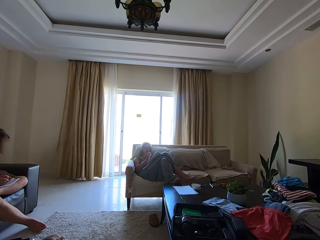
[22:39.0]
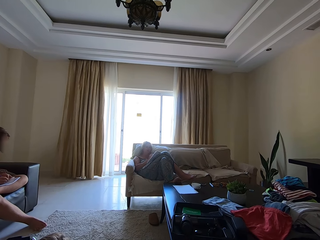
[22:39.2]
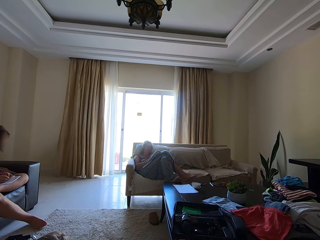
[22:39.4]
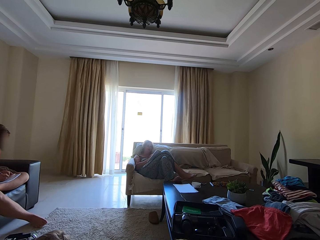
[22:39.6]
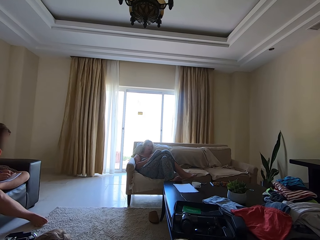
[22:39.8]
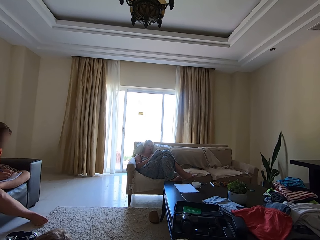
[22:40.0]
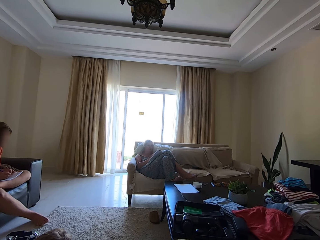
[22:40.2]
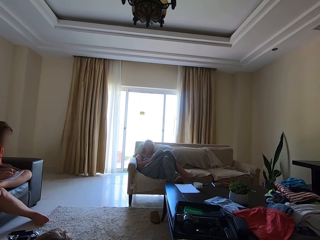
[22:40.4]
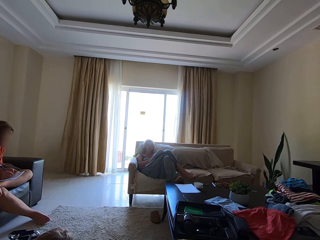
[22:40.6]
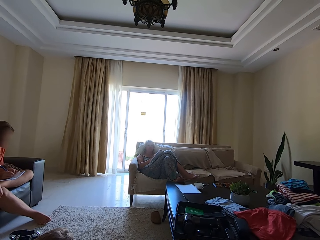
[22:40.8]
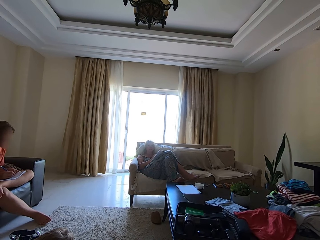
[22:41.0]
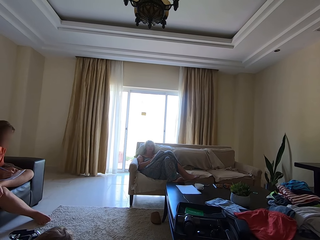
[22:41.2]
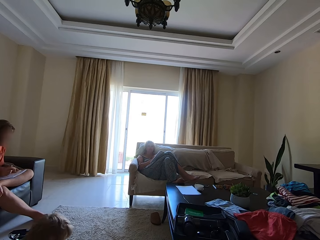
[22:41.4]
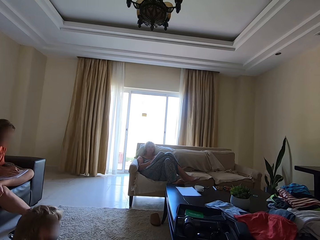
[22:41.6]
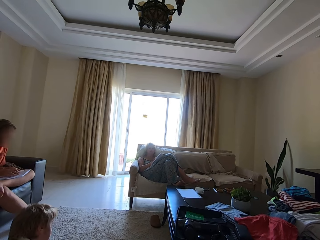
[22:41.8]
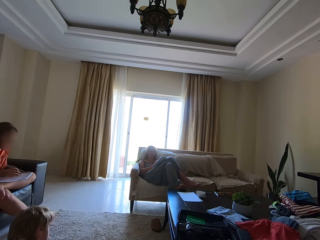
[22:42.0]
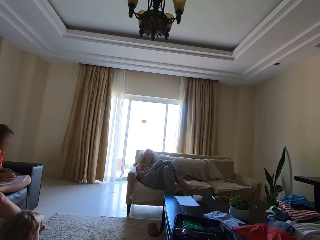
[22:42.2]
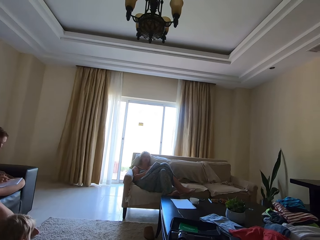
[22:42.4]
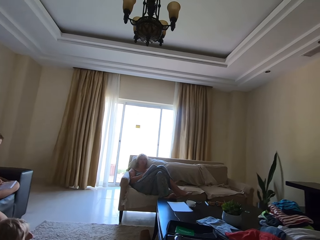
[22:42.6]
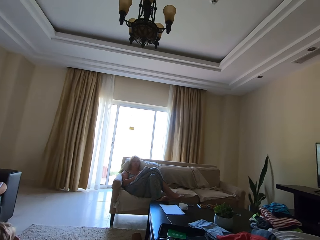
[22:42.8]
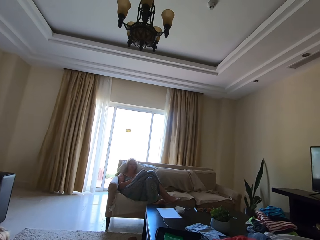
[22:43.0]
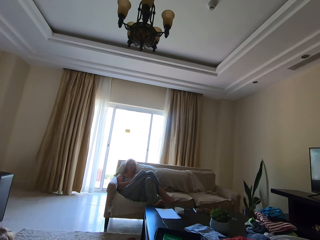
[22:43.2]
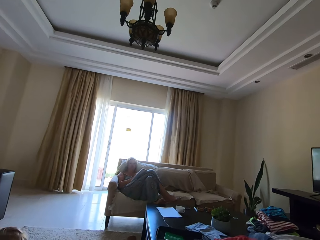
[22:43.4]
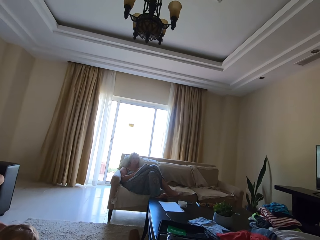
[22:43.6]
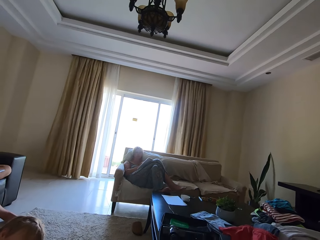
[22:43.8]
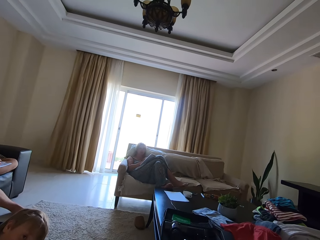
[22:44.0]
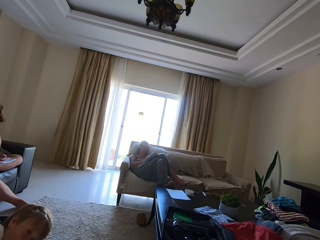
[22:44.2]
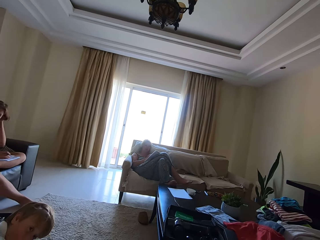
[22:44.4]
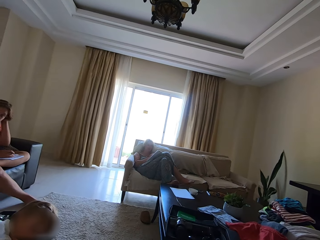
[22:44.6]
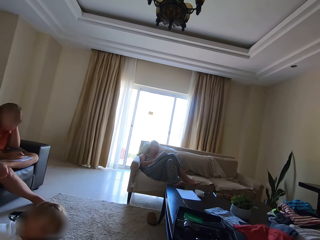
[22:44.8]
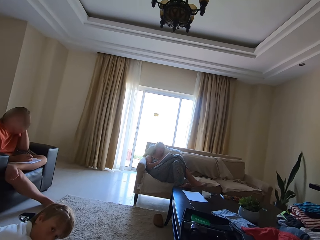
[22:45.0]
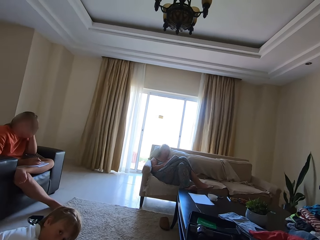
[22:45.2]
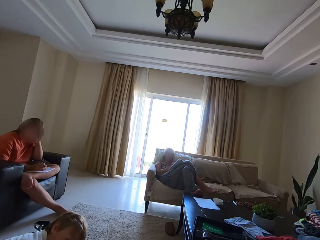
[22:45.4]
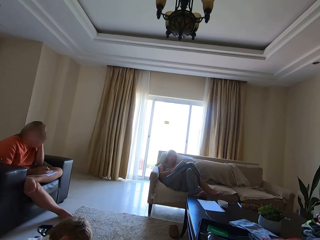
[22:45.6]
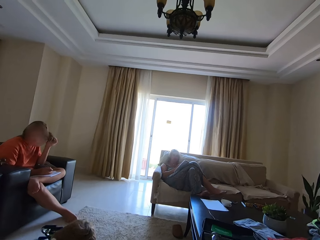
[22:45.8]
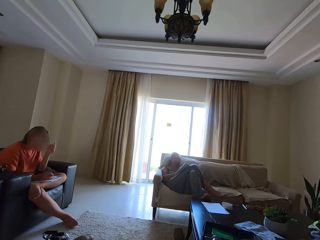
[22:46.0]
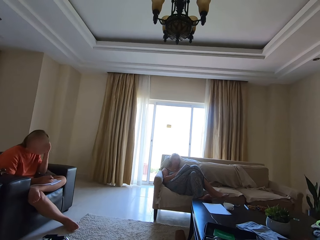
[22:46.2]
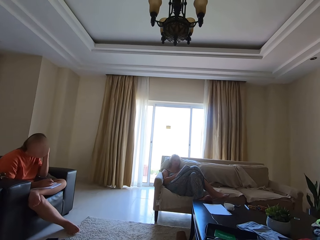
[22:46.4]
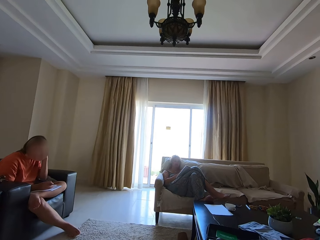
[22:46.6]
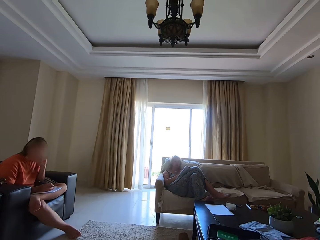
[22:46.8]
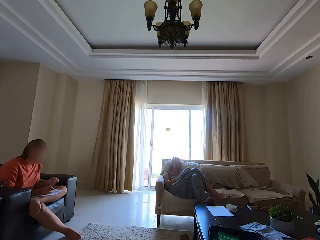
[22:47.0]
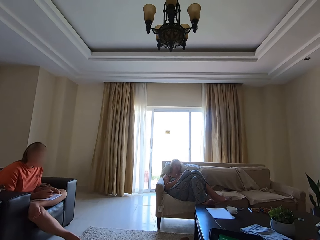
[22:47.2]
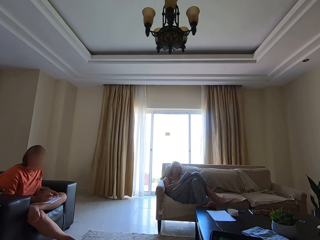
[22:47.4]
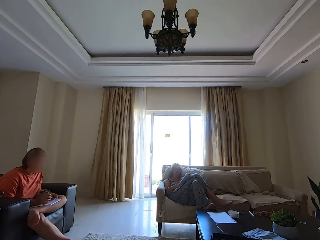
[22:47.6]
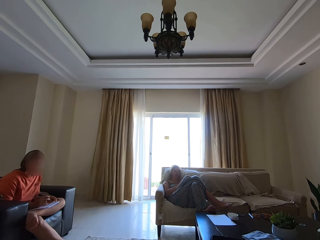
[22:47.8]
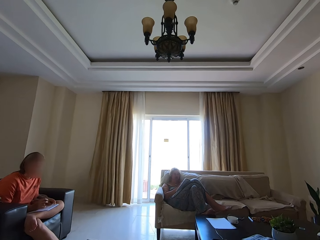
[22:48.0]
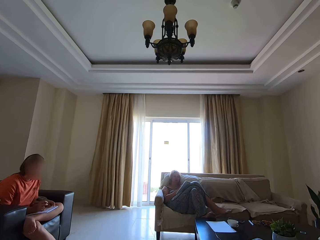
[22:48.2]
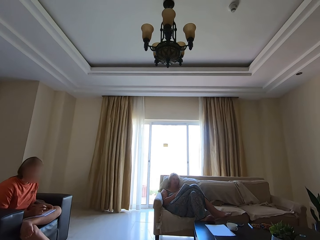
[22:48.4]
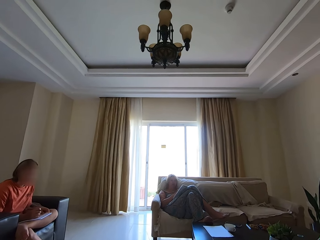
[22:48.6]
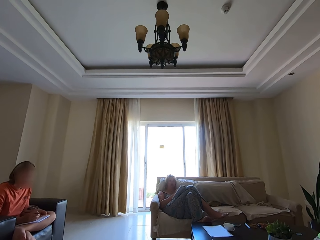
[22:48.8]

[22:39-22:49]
The camera wearer converses with the woman. Someone talks. A person touches the hair. The camera wearer talks.

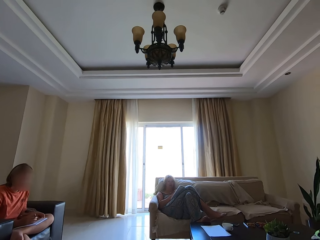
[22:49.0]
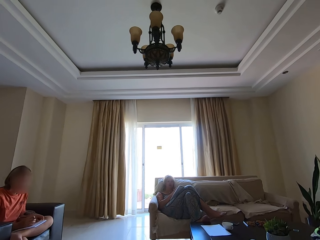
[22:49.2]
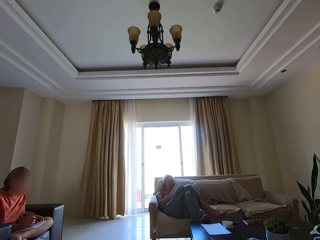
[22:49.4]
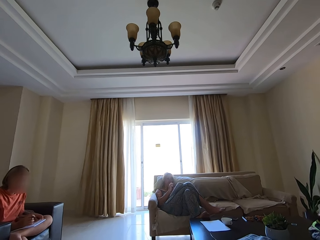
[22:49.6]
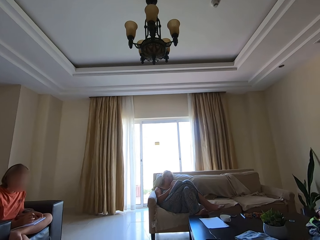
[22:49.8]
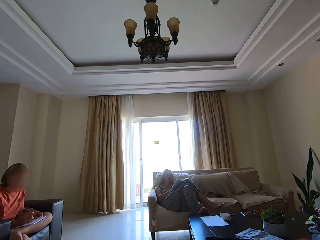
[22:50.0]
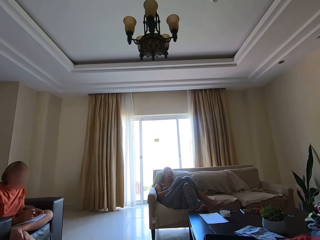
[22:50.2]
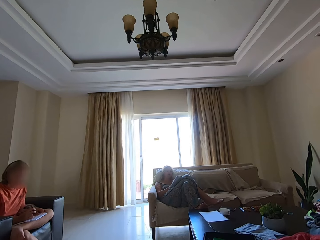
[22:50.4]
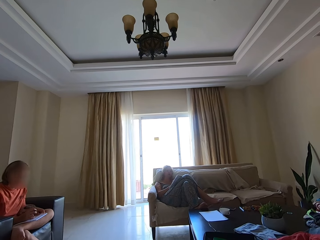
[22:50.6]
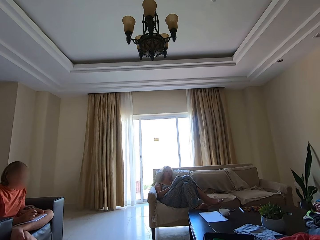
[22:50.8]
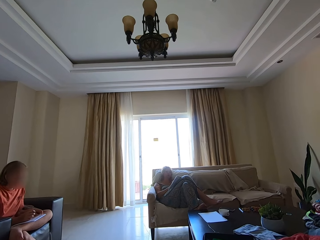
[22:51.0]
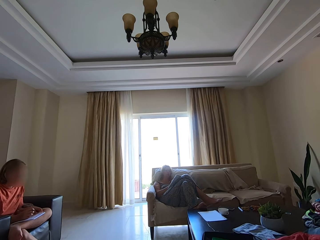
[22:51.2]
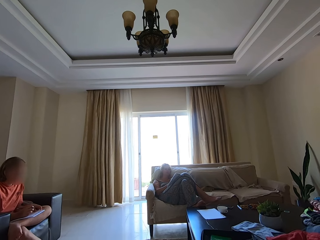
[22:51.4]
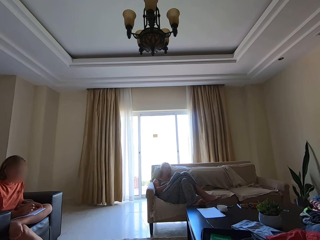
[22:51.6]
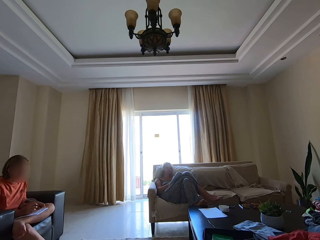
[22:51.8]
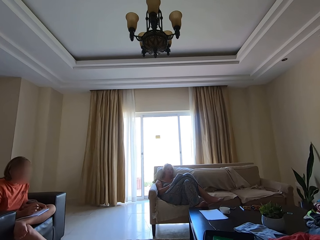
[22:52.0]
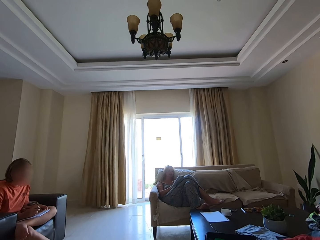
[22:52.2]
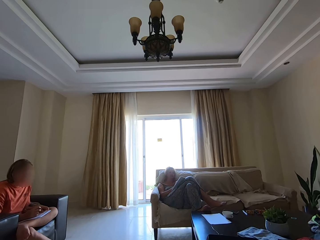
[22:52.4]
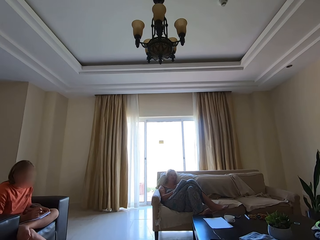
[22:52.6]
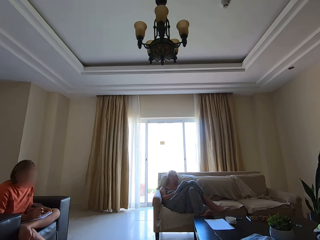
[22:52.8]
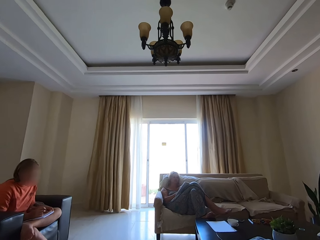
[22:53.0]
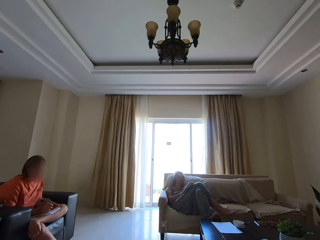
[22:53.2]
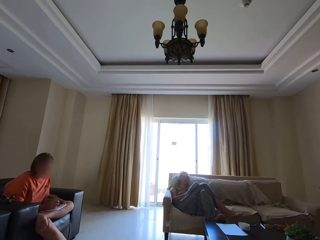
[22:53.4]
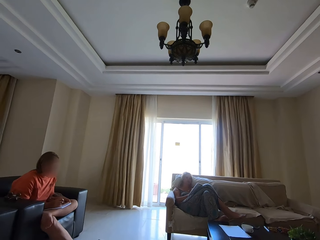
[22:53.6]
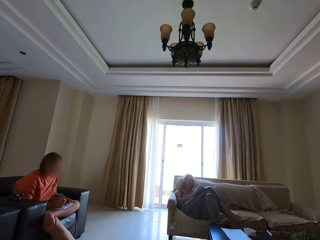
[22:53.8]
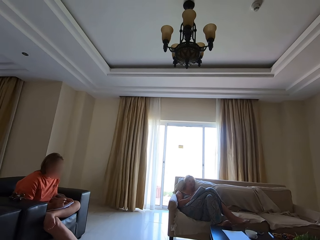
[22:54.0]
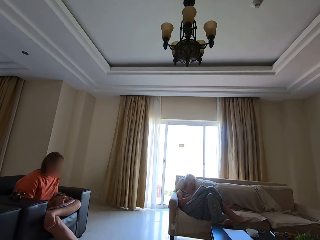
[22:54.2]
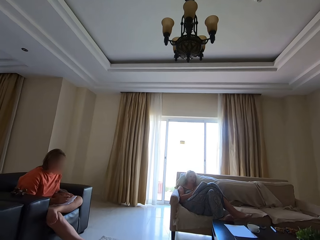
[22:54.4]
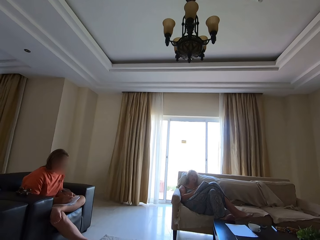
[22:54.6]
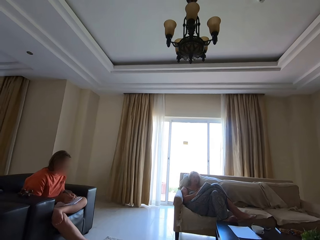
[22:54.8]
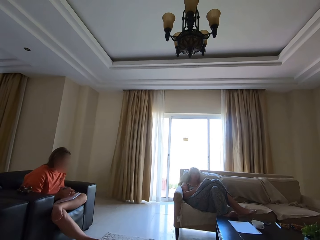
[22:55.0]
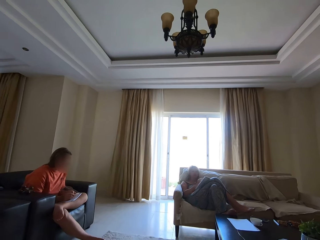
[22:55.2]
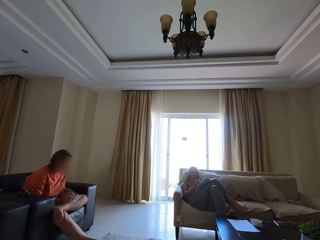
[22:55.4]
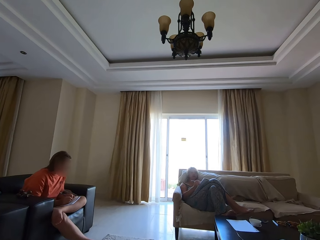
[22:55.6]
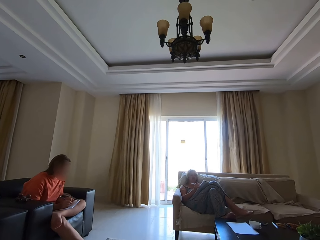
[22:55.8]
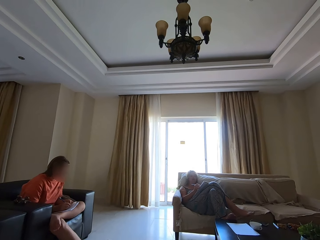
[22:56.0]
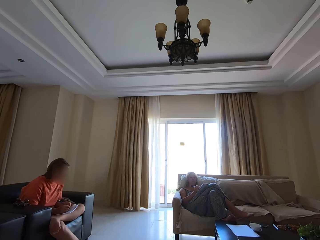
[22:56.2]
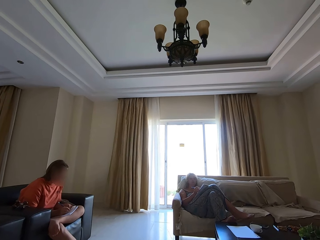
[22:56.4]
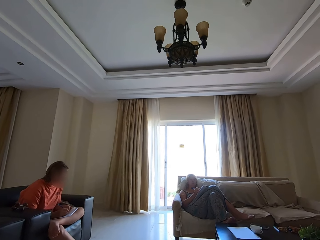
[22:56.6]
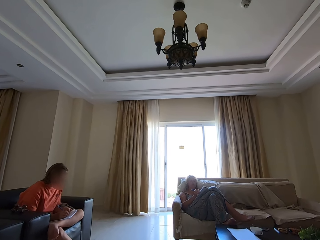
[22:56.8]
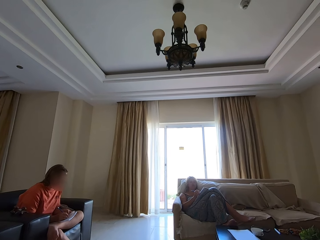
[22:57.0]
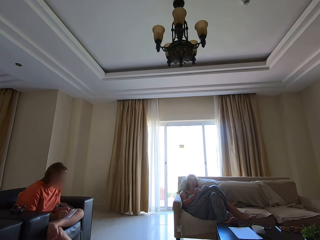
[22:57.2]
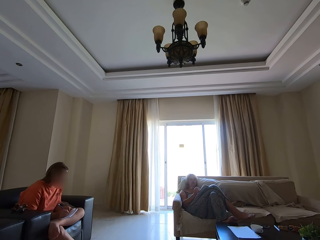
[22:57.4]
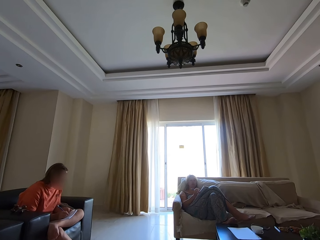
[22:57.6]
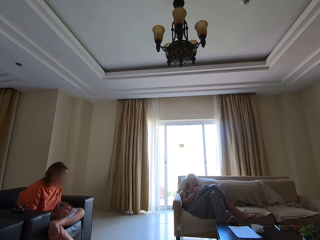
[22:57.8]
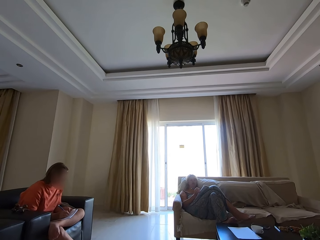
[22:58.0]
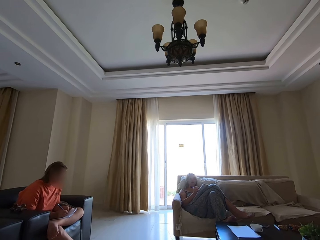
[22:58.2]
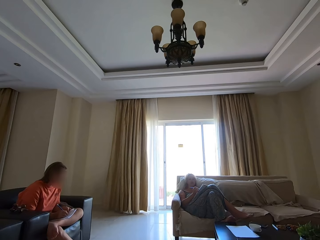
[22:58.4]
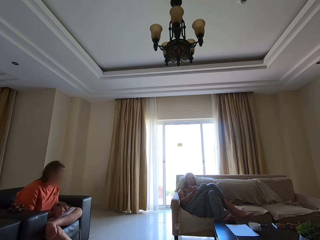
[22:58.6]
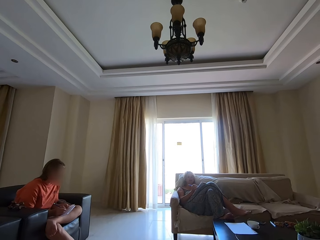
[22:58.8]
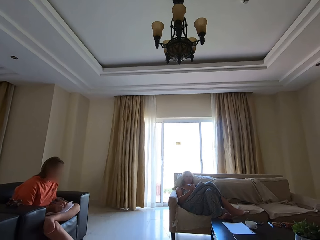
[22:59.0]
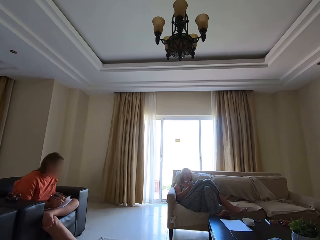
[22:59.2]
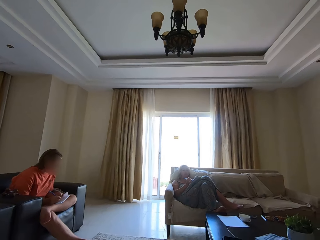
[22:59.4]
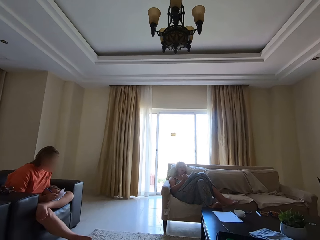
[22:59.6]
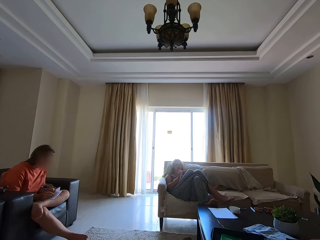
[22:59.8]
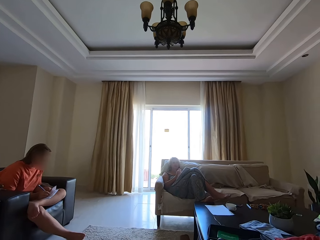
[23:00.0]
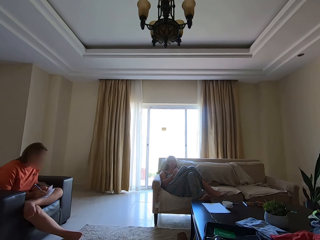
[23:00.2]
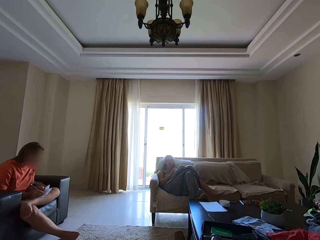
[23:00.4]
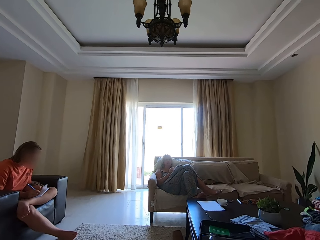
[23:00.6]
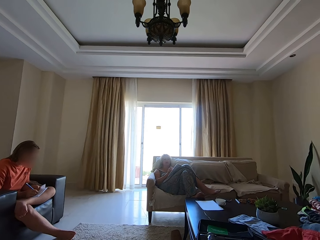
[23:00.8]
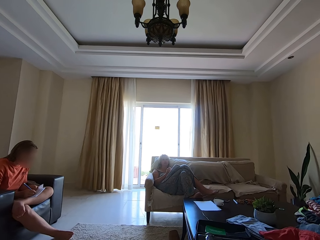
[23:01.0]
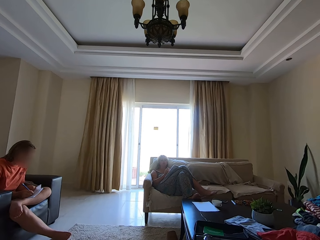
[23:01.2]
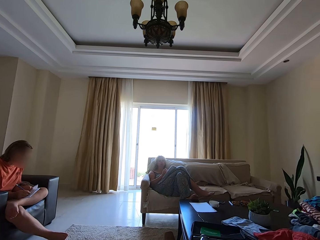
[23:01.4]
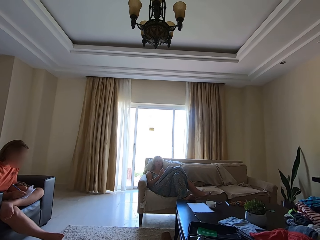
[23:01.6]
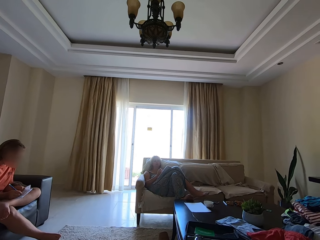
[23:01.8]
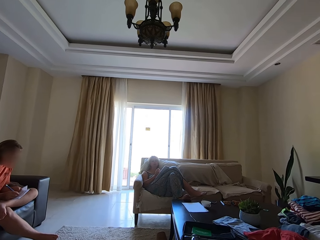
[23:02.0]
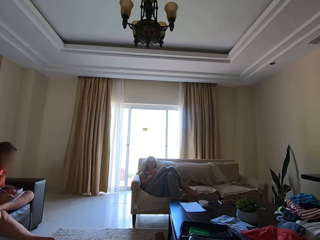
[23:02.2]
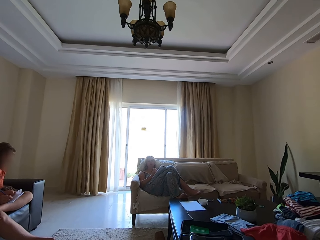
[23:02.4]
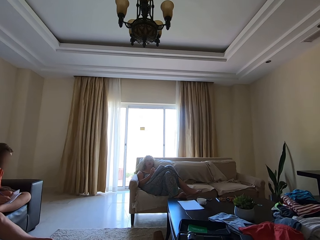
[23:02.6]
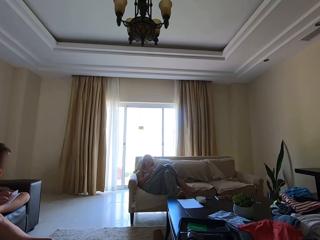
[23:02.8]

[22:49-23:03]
Someone talks. The camera wearer talks. A person writes in a book. Someone talks.
